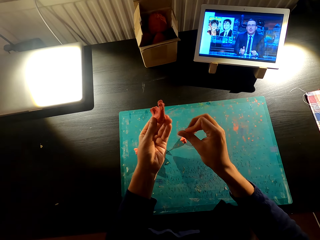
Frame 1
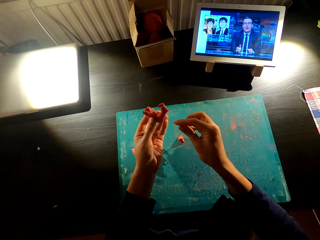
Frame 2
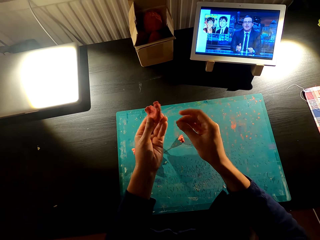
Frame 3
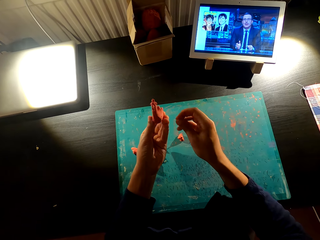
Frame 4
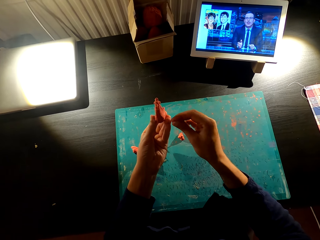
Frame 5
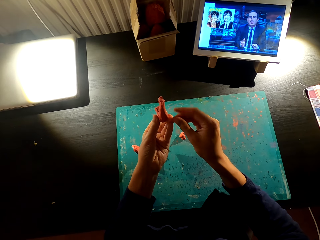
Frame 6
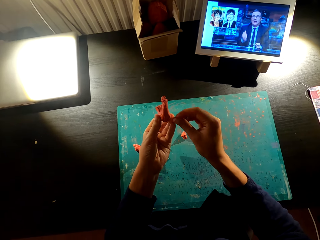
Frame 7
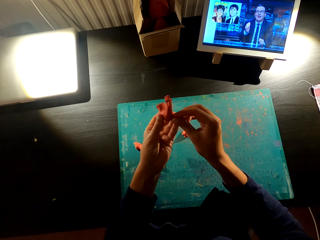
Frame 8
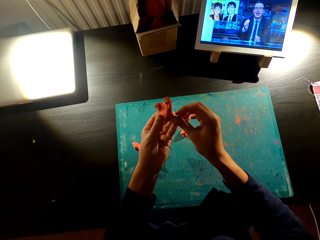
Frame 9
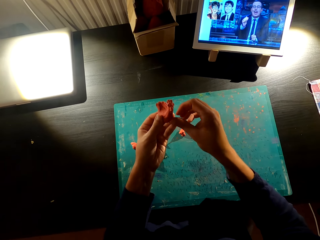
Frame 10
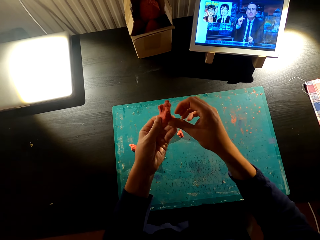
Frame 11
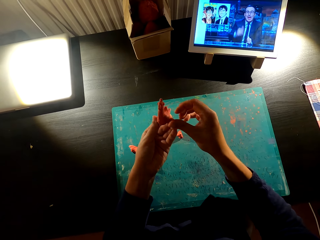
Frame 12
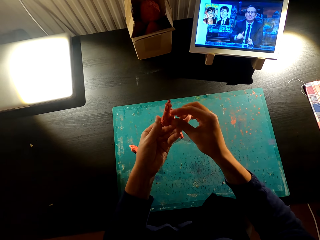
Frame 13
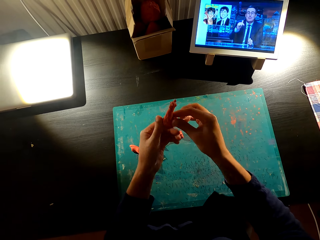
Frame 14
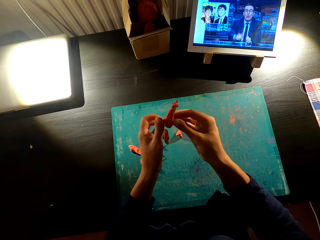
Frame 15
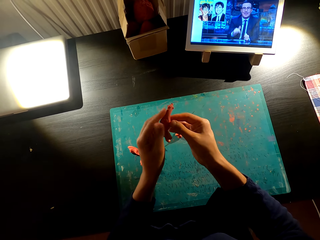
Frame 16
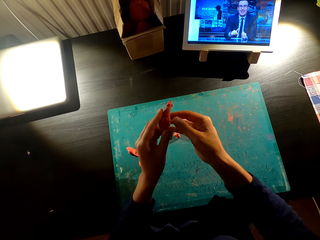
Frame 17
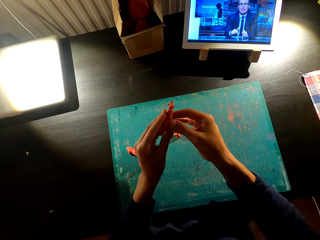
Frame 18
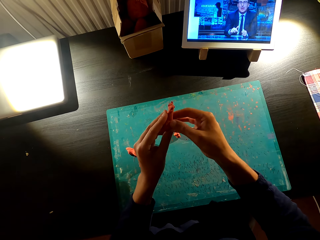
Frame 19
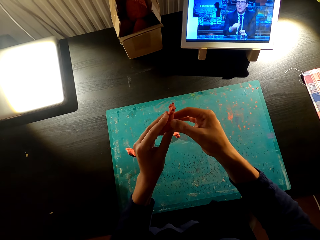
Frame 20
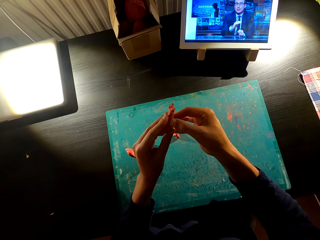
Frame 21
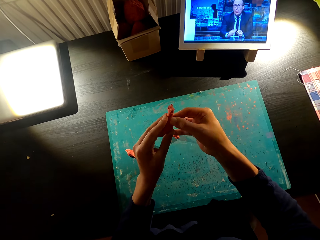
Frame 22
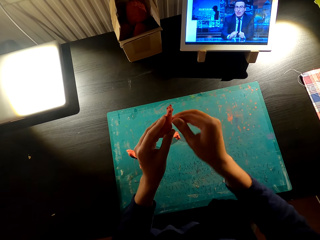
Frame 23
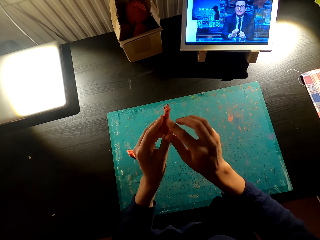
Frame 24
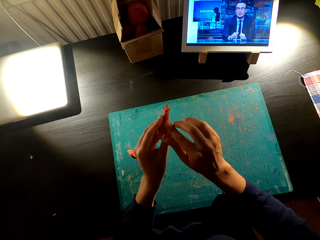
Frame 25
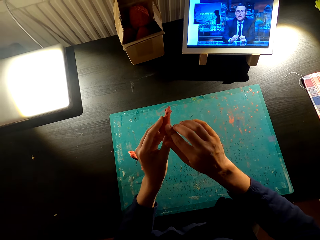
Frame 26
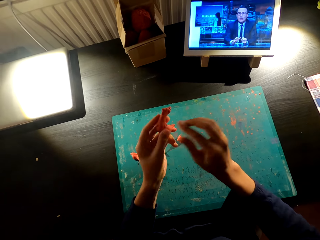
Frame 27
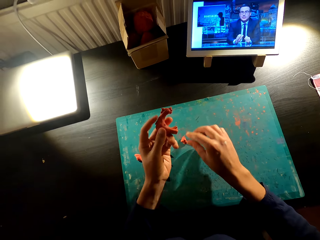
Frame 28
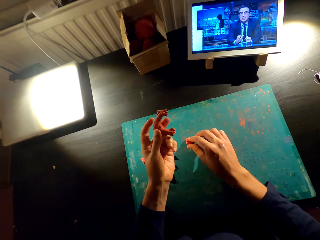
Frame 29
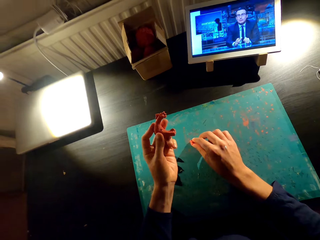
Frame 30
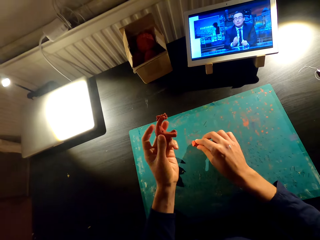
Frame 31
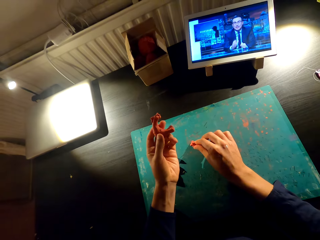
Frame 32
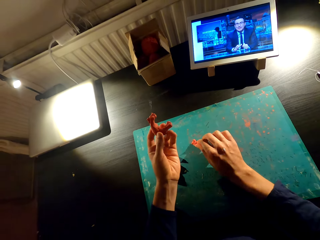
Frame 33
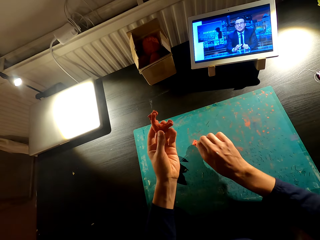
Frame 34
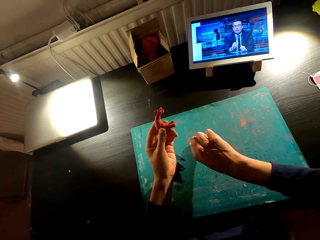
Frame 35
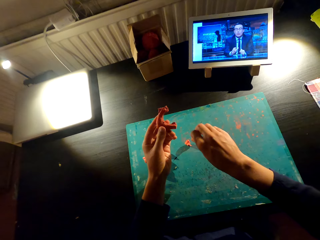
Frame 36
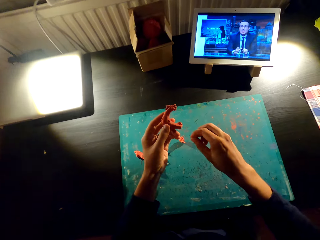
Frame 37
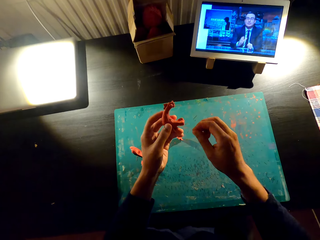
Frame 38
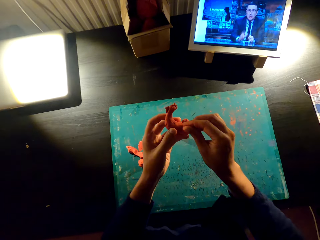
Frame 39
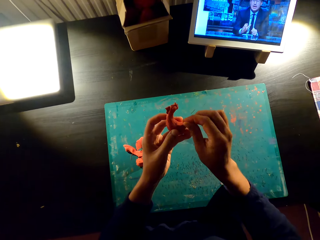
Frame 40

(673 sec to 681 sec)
The camera wearer molds the model.

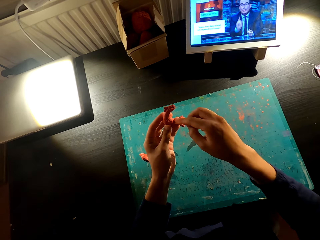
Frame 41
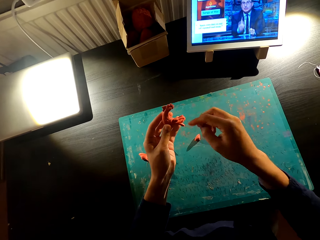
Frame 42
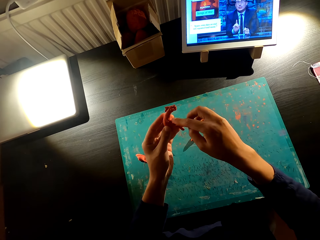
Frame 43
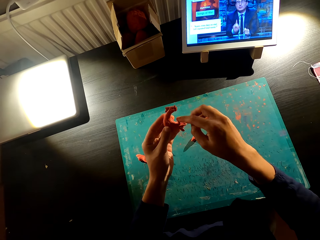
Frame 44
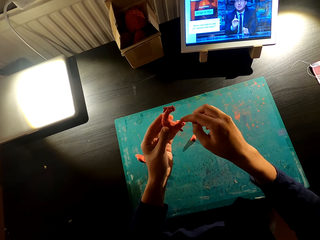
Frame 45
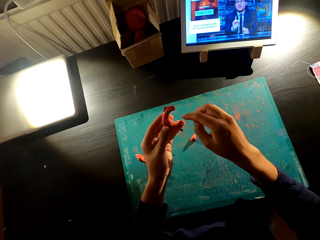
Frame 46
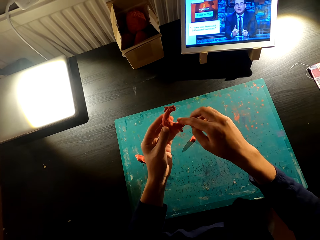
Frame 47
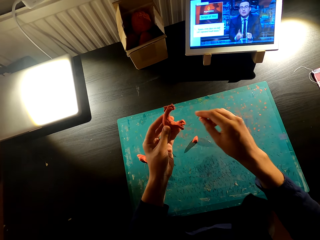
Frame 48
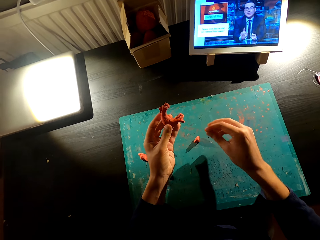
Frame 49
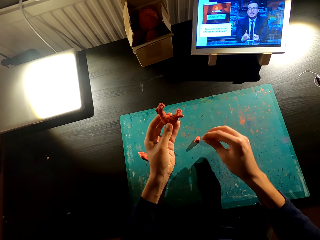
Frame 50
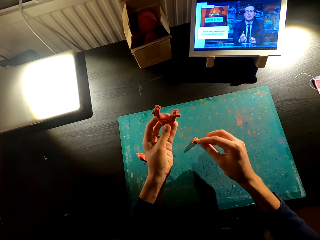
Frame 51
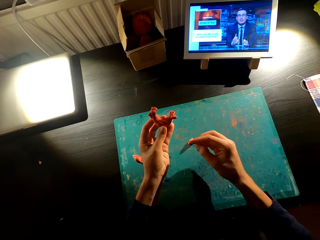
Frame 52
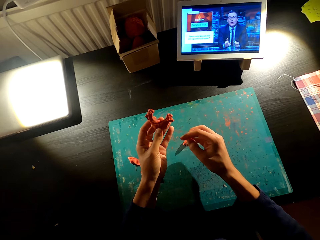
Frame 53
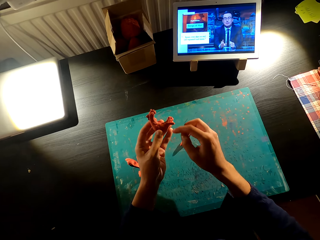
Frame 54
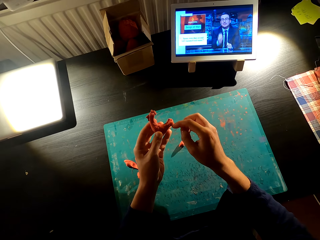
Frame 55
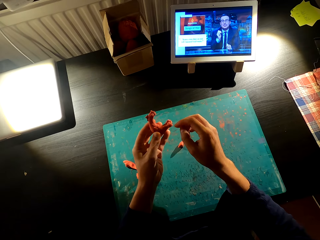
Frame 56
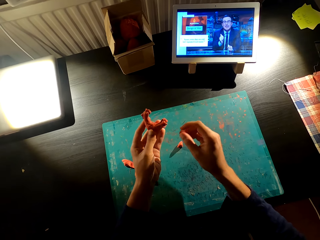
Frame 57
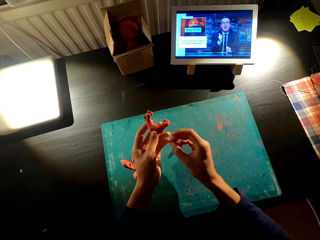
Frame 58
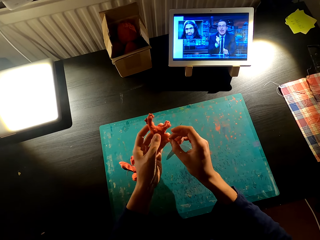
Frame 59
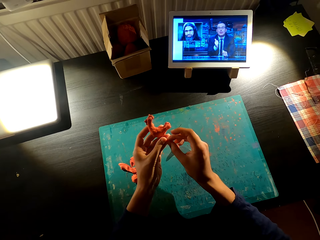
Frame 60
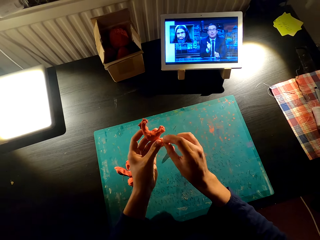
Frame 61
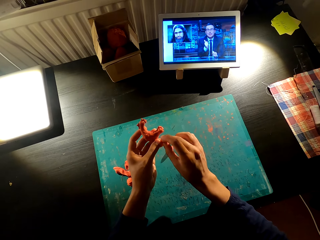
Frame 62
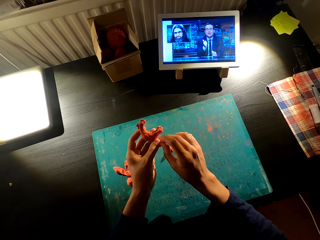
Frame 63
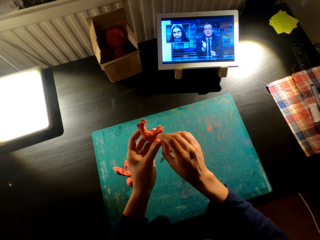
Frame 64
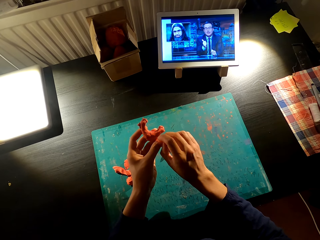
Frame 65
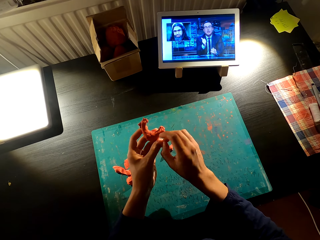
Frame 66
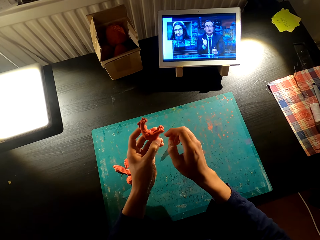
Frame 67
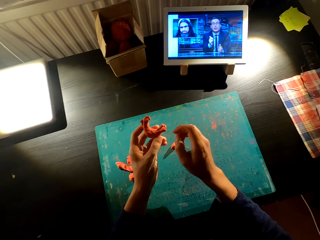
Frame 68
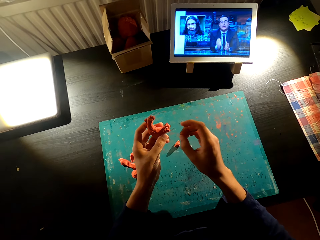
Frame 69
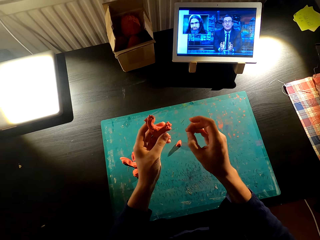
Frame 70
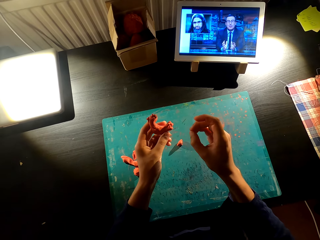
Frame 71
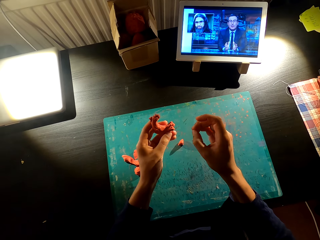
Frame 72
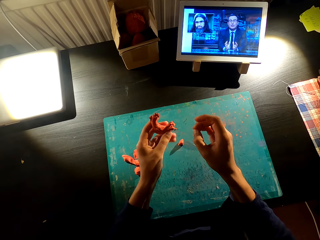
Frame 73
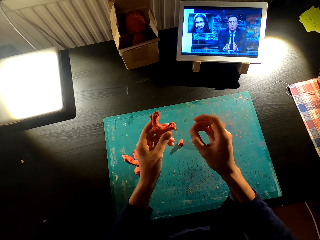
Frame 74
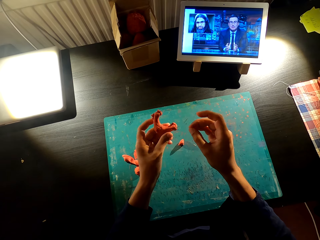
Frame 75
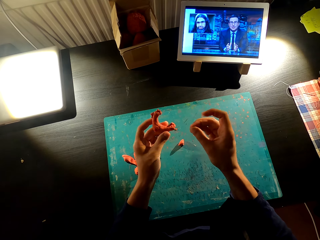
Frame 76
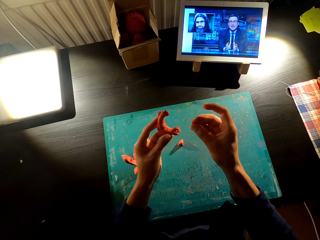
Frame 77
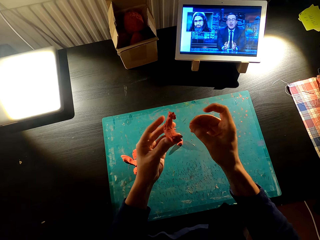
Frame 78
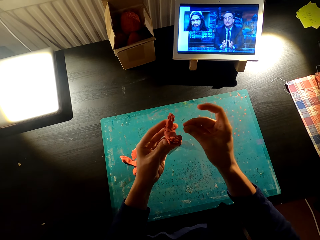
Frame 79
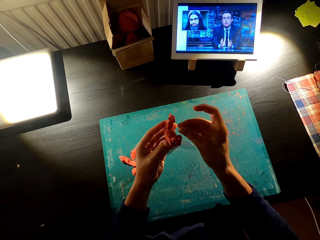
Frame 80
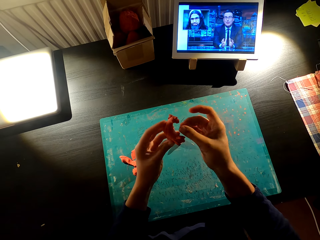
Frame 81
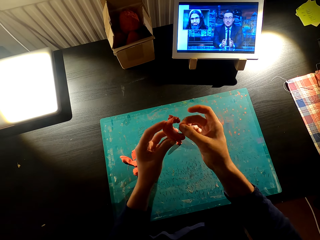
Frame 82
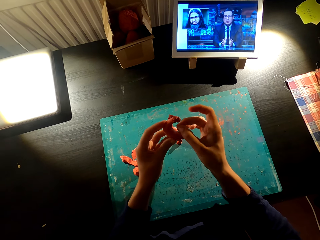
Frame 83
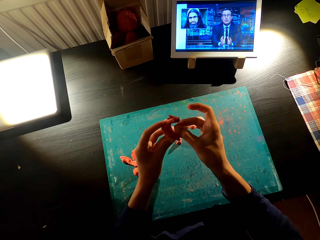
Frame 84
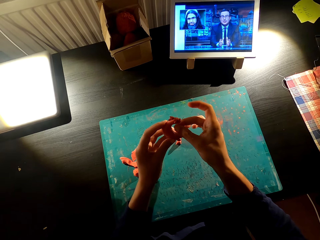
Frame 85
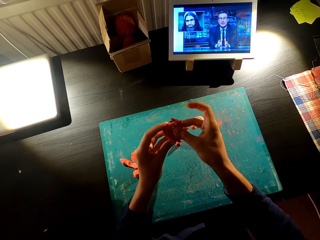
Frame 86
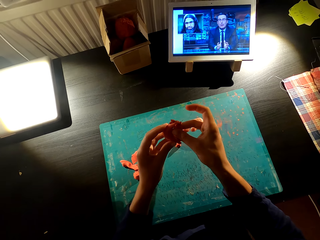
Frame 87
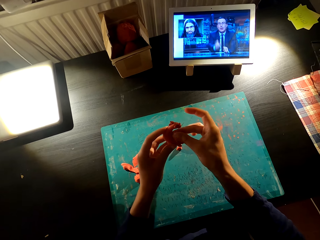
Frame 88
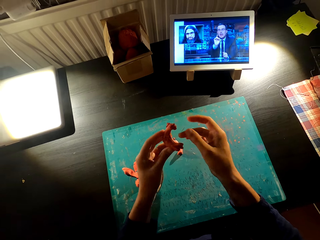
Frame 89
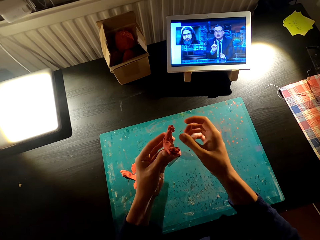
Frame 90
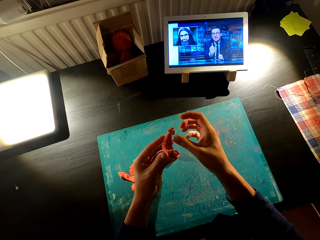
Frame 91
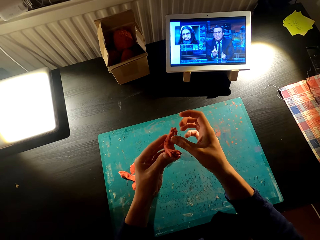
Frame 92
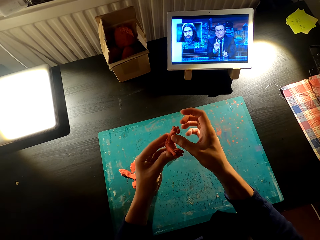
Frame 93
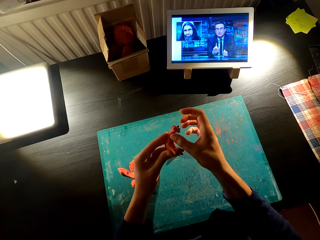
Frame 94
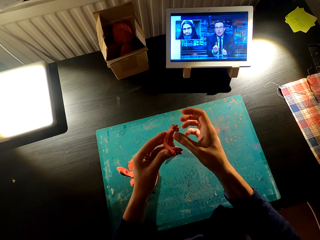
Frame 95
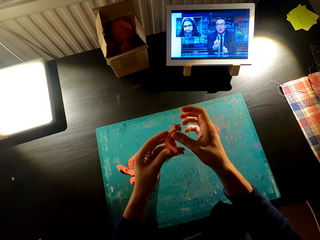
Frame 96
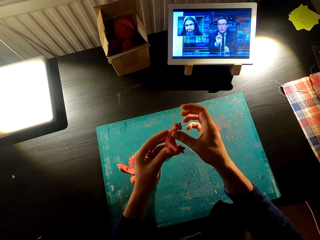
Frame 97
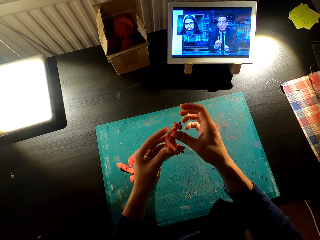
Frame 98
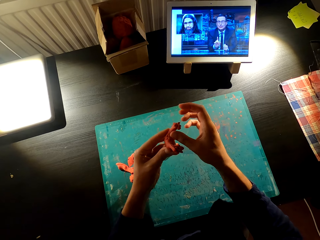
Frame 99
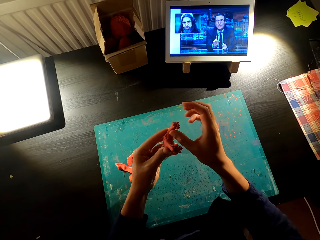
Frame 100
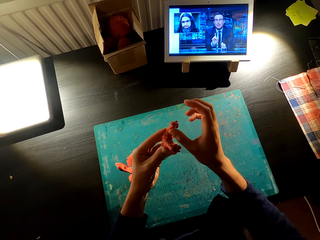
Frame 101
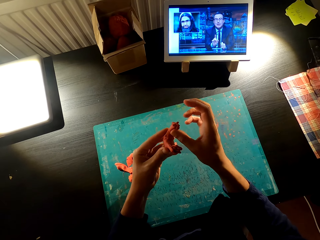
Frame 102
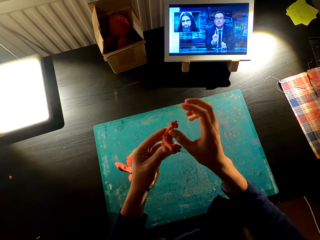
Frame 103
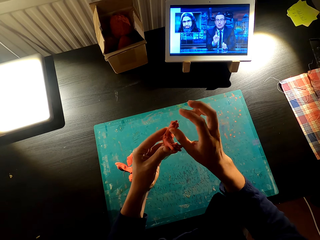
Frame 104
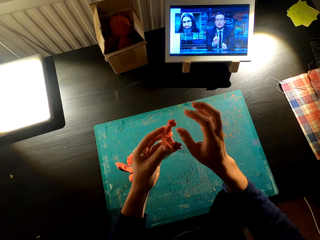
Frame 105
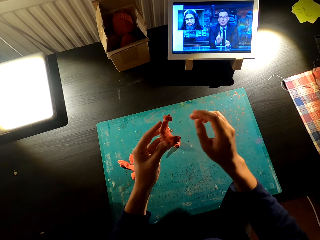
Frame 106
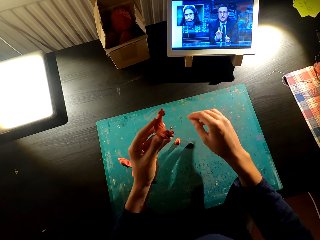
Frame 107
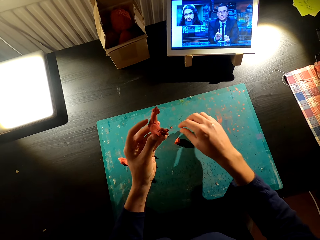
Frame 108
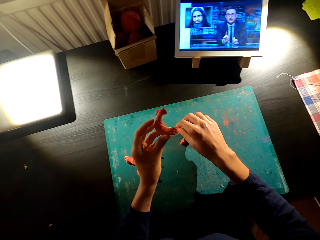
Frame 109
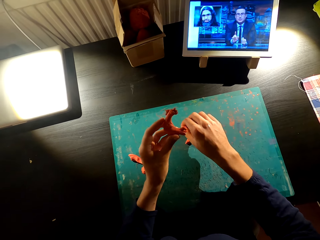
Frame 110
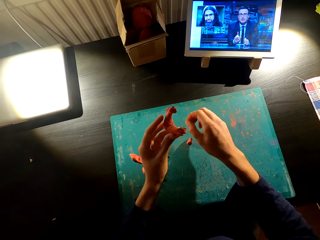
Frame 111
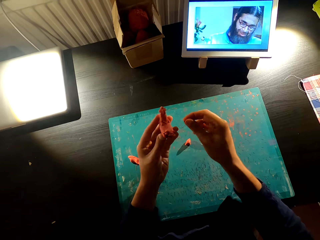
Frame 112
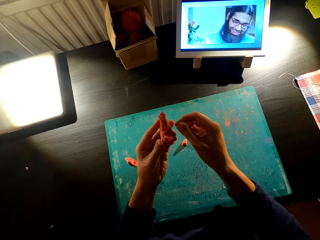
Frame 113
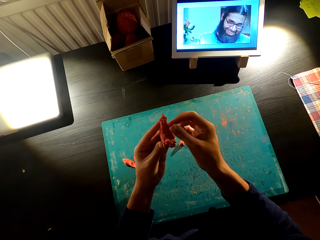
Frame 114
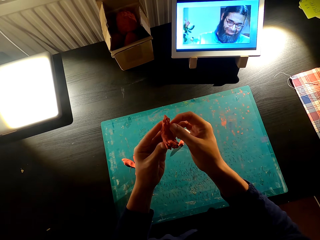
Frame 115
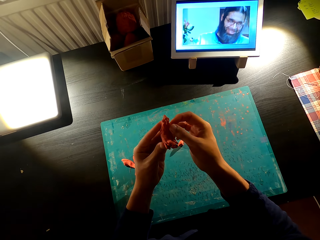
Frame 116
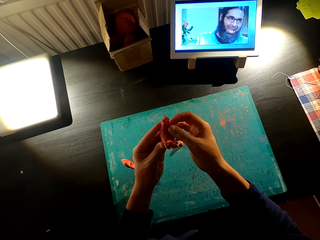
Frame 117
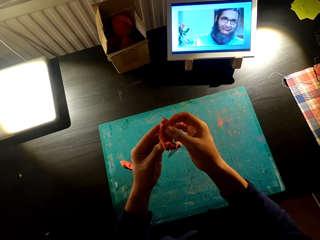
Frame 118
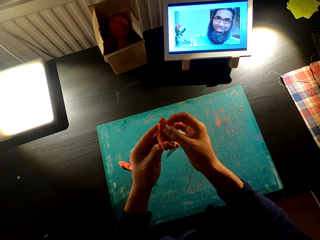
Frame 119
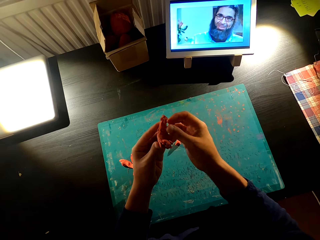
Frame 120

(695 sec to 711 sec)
The camera wearer watches television. They mold the model. They watch television. They mold the model. They pick up the model on the table.
